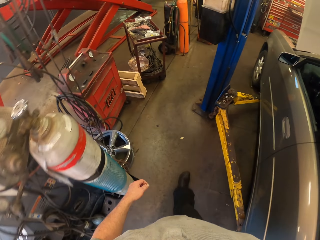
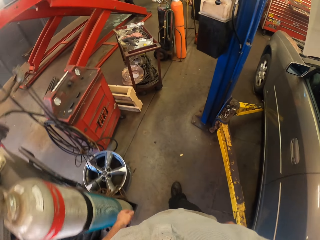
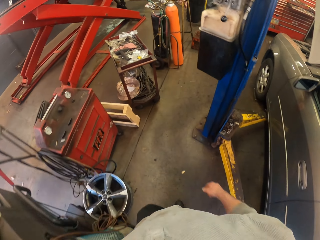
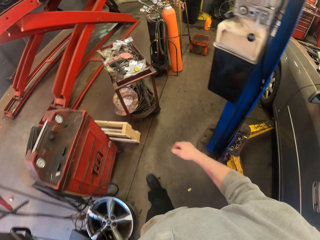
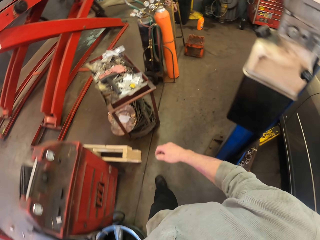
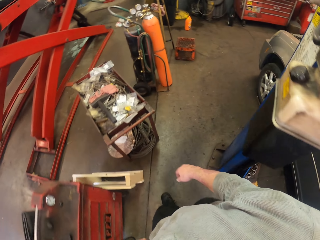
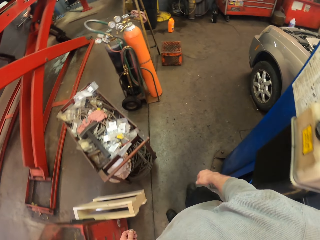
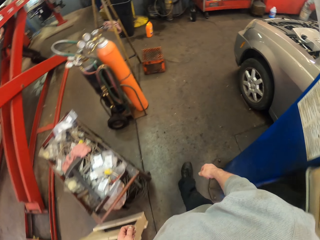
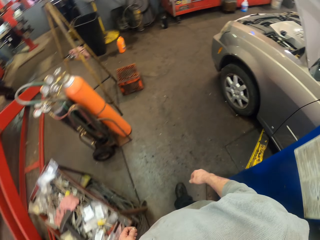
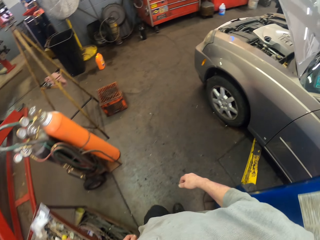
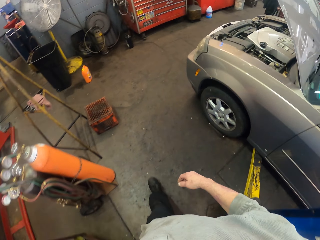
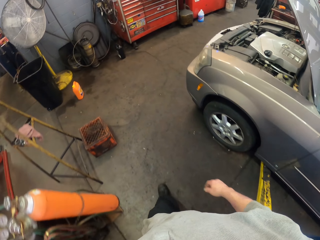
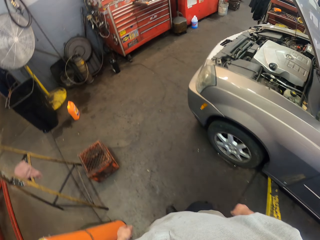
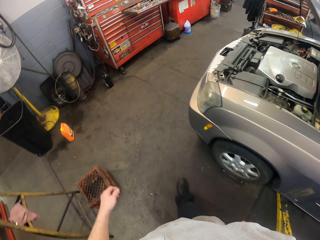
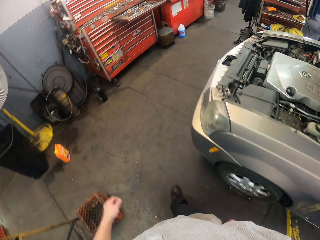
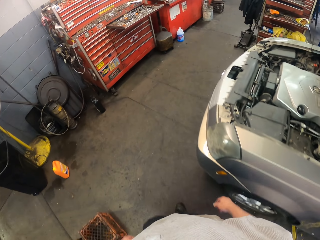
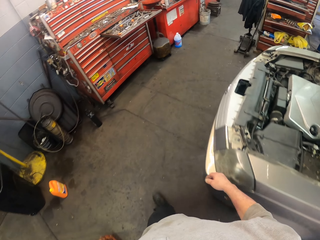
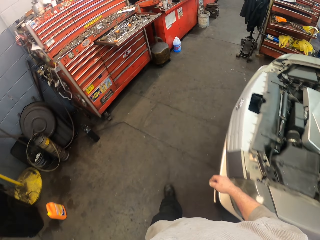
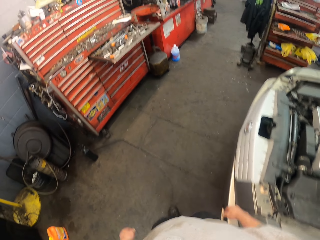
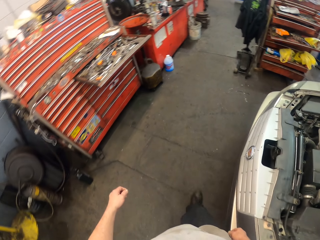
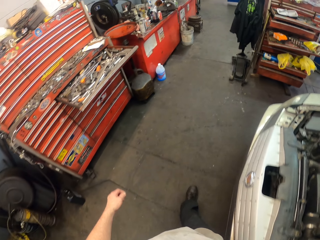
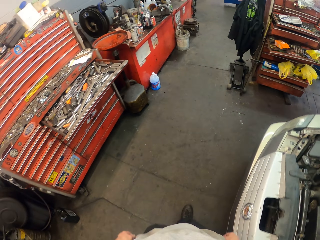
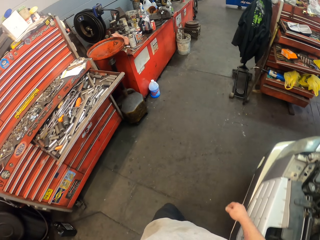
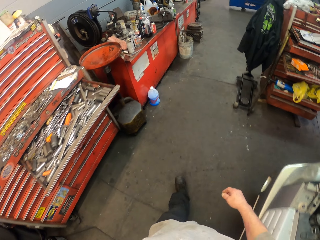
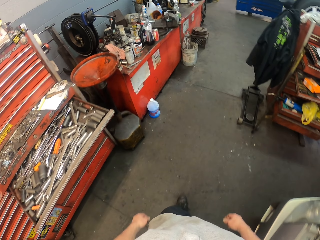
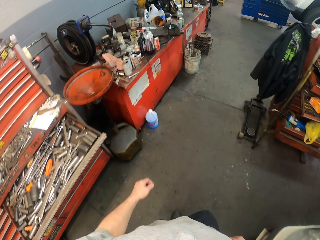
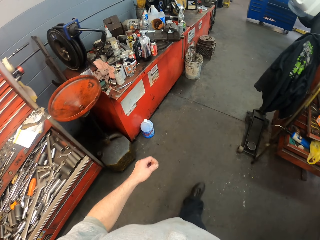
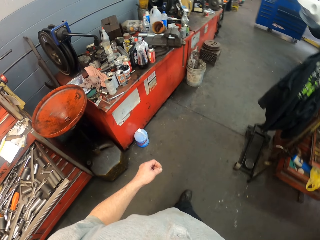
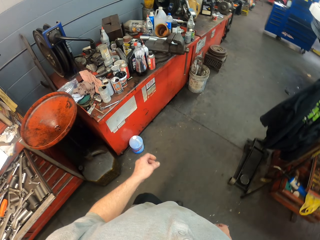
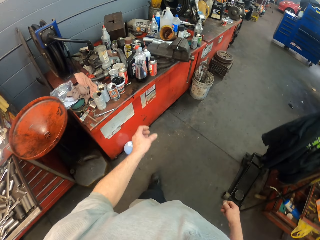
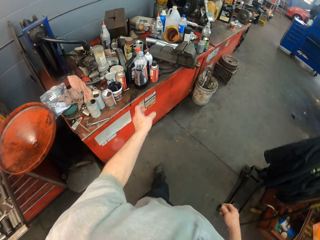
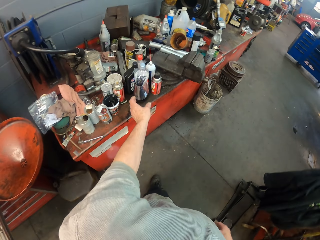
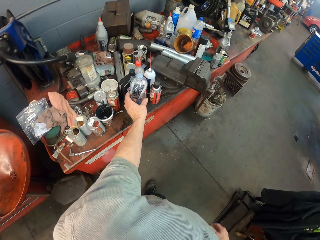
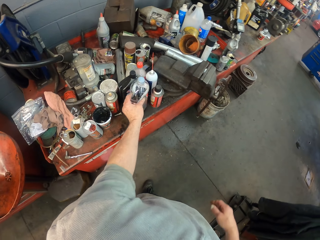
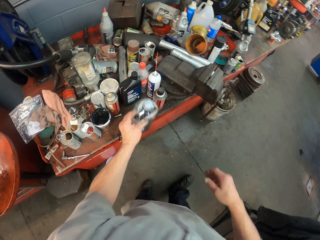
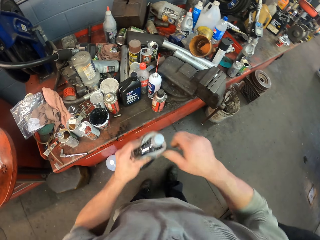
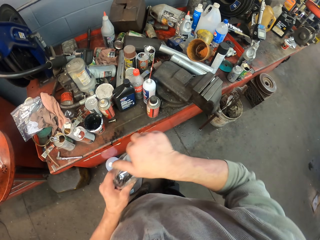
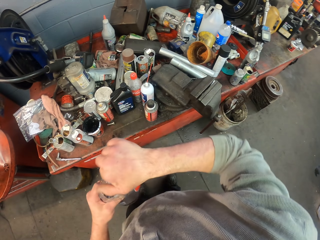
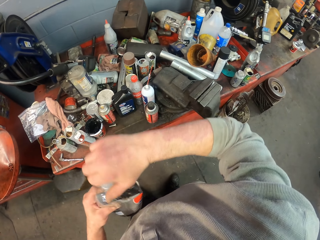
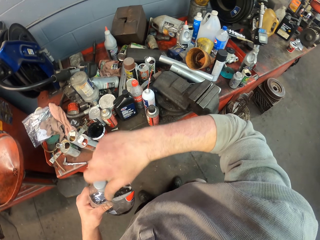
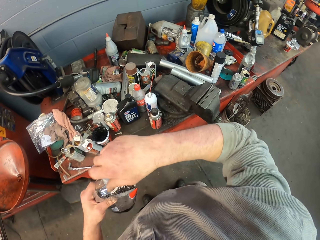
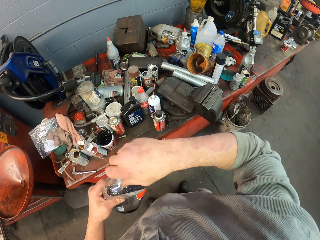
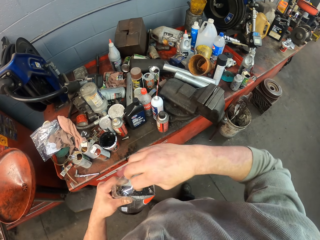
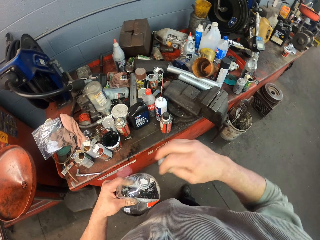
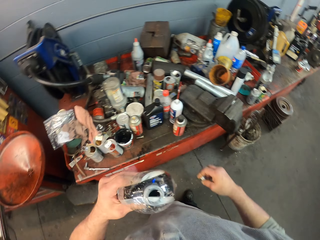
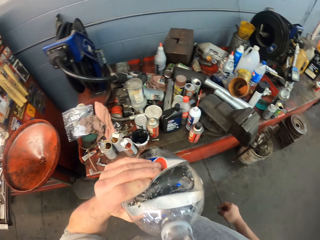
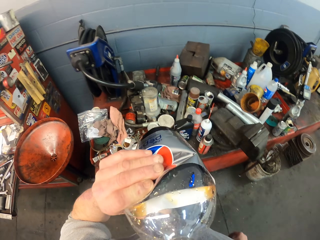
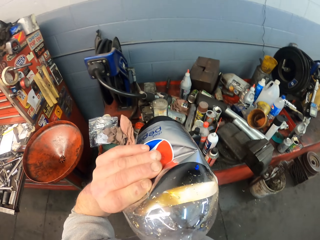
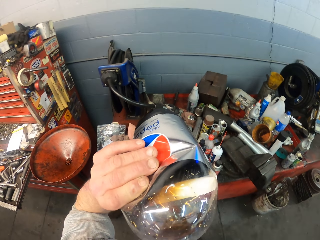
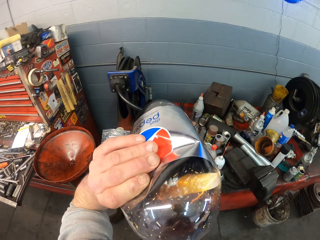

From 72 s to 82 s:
The camera wearer picks up the bottle. They open the bottle of soda. They drink the soda from the bottle.

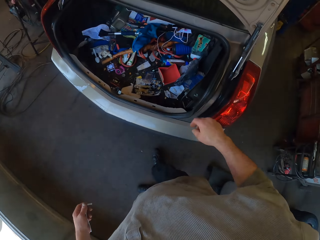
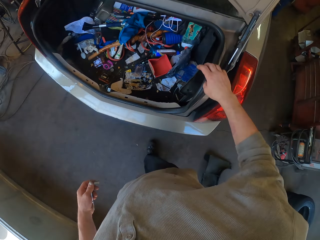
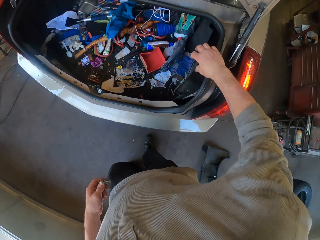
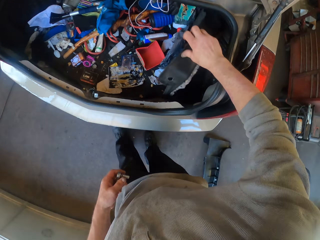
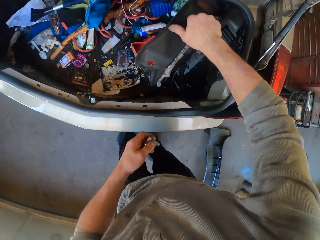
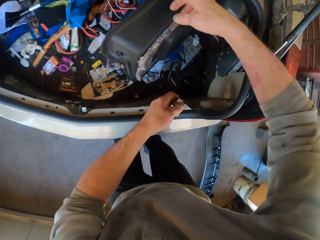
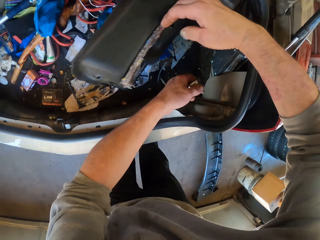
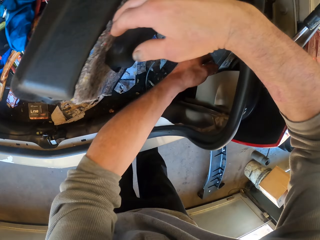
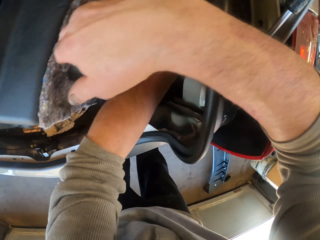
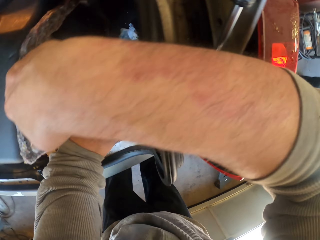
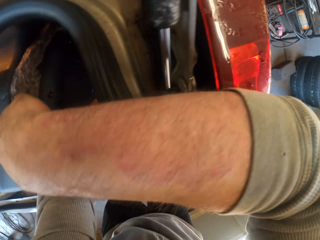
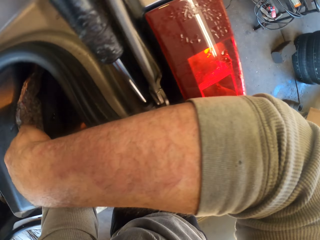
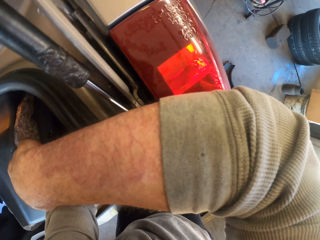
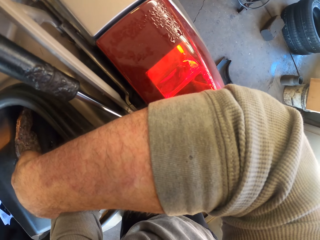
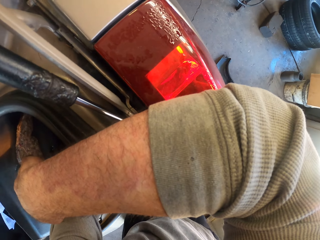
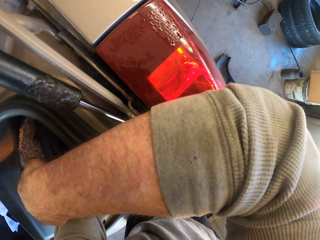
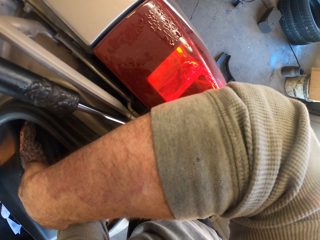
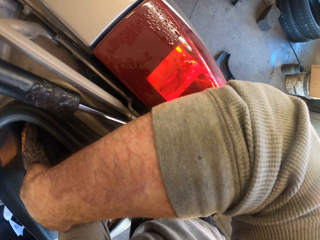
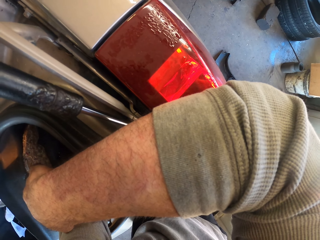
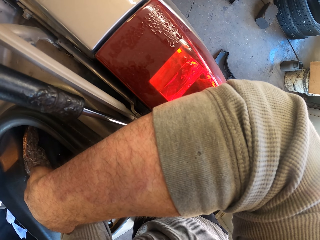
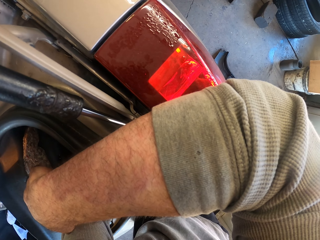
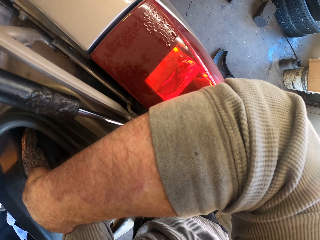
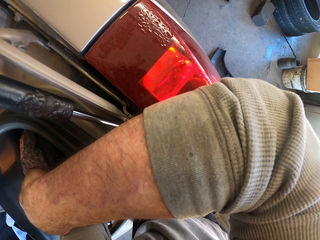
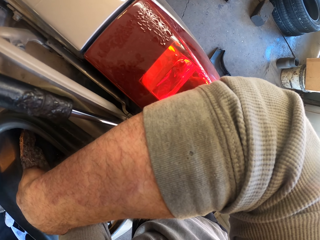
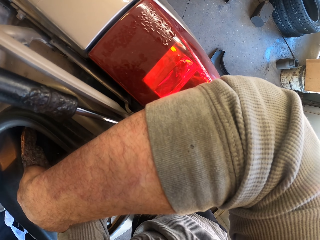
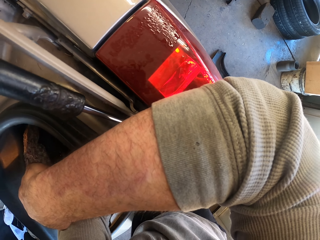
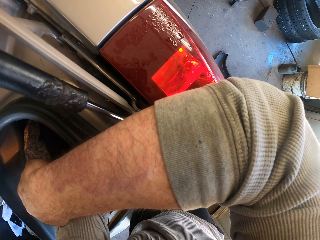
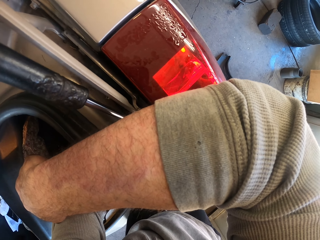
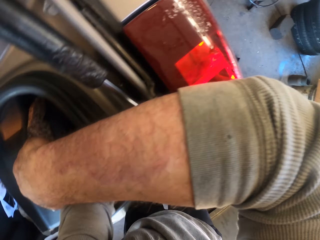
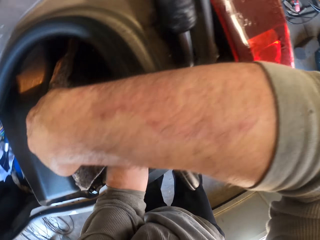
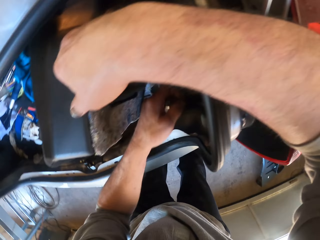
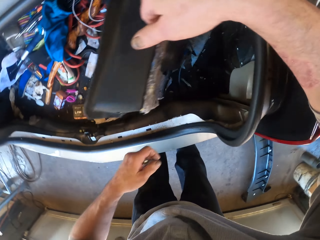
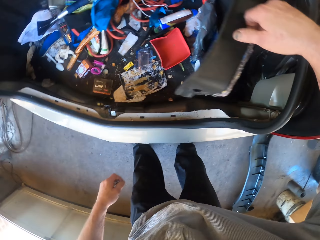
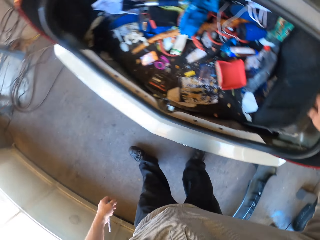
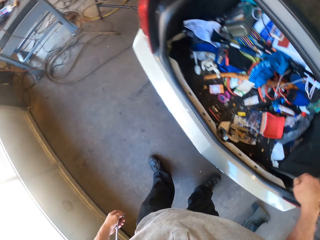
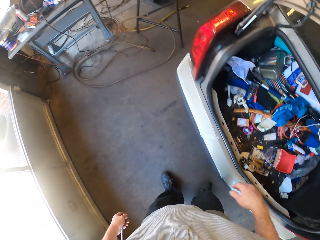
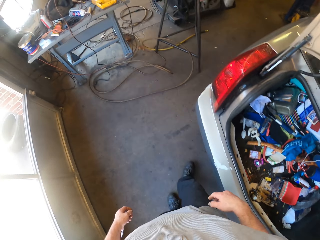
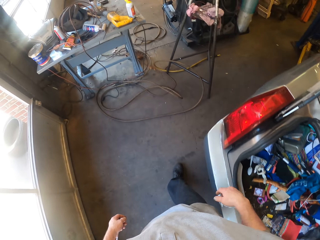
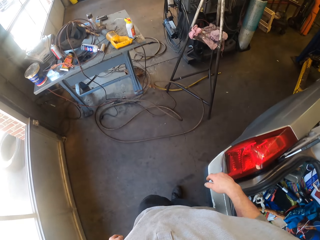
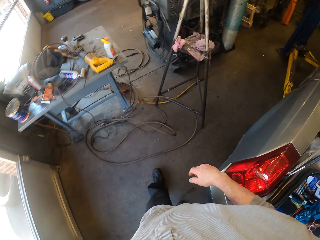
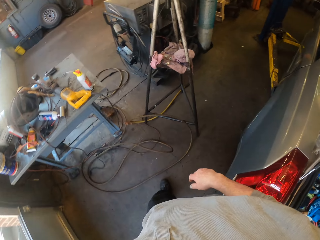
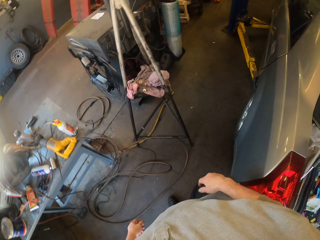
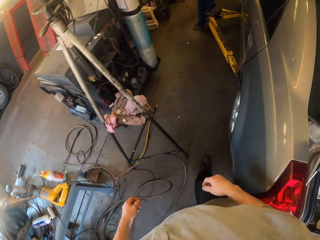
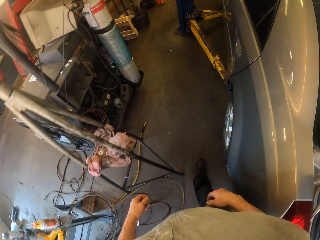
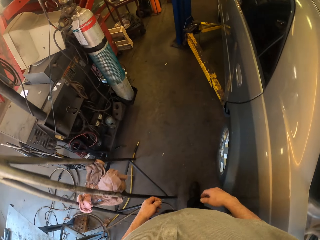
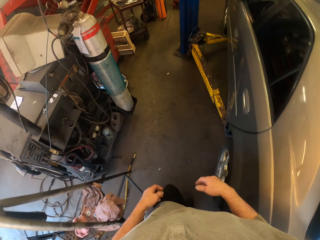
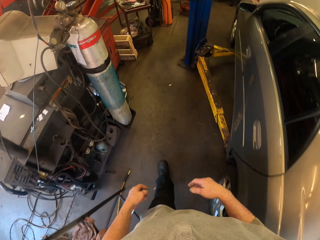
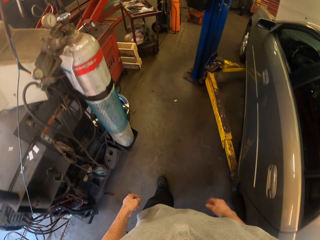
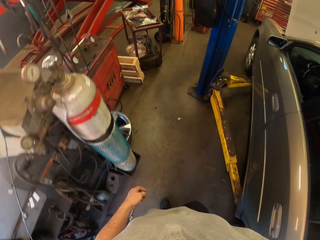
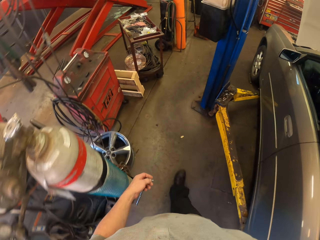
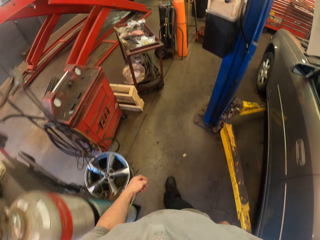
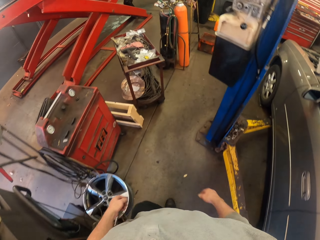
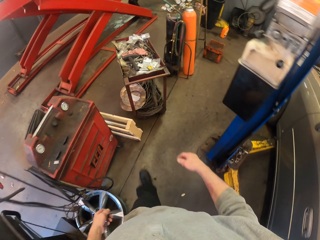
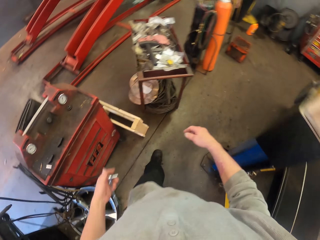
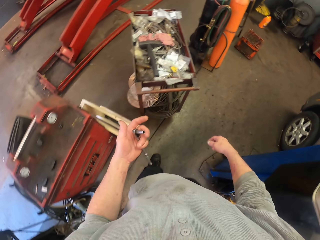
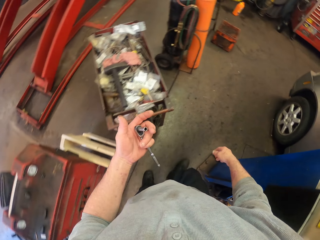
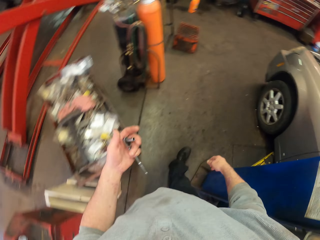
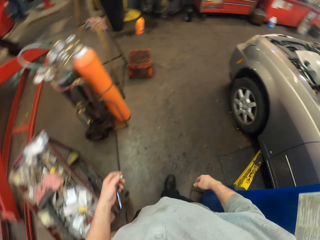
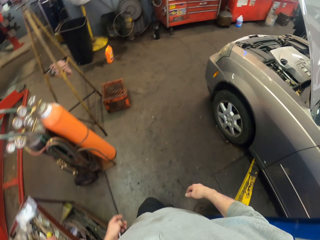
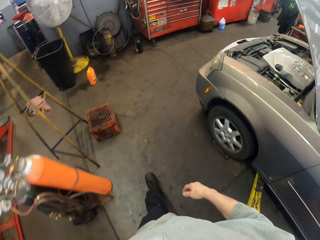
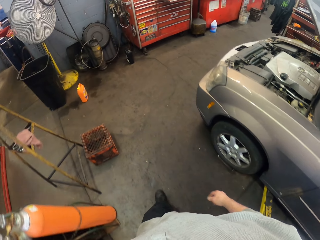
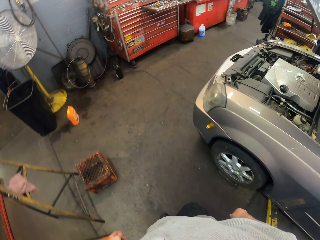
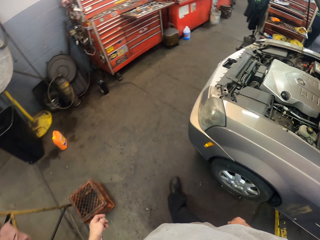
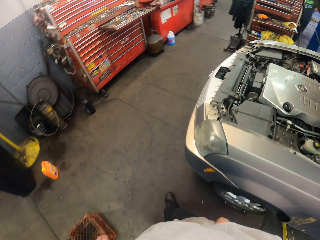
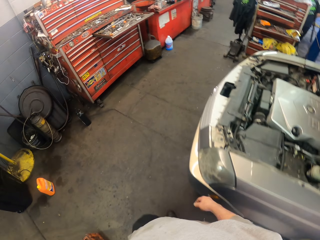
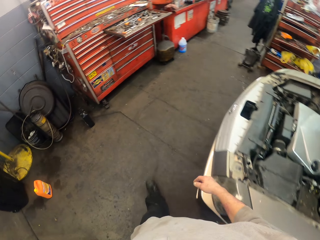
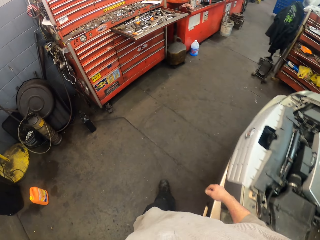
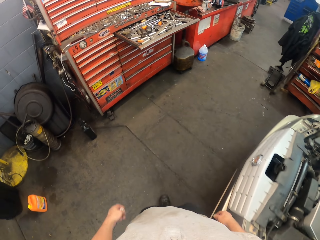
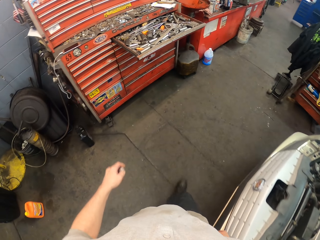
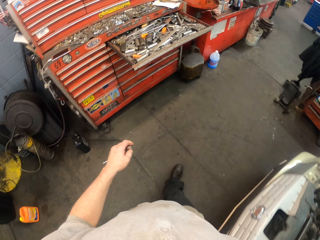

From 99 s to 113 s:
The camera wearer pulls a trunk lid. They fix something from the car boot. They walk around the garage.
